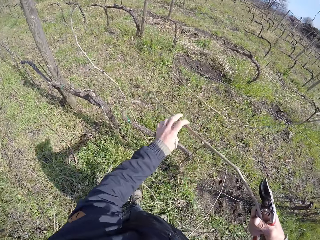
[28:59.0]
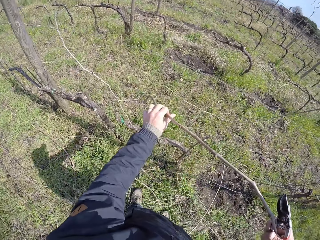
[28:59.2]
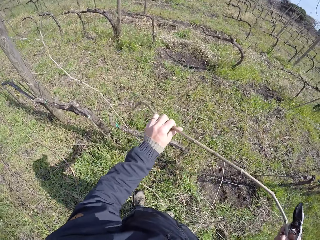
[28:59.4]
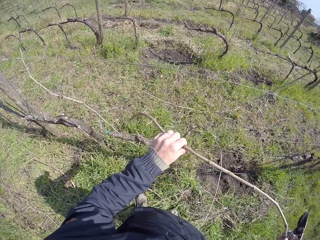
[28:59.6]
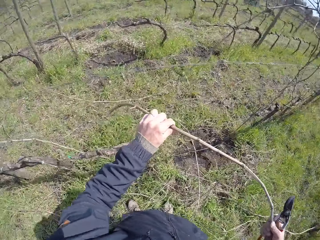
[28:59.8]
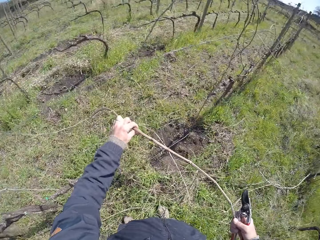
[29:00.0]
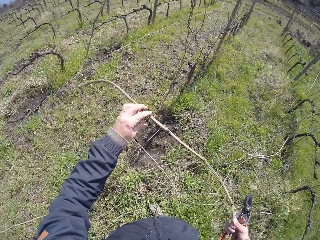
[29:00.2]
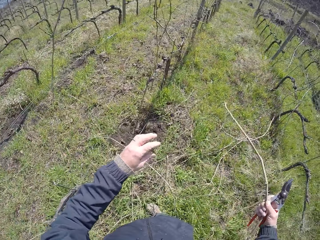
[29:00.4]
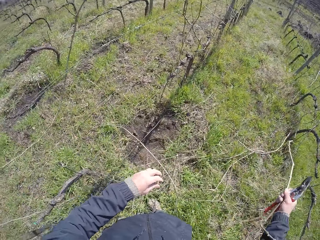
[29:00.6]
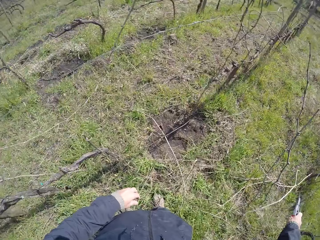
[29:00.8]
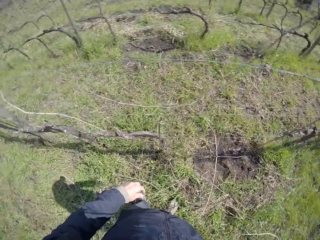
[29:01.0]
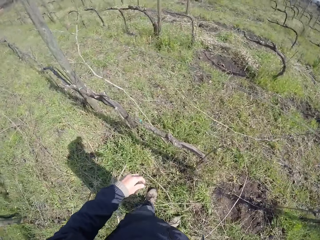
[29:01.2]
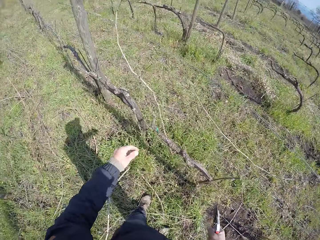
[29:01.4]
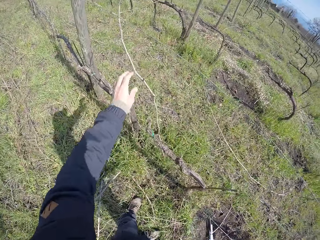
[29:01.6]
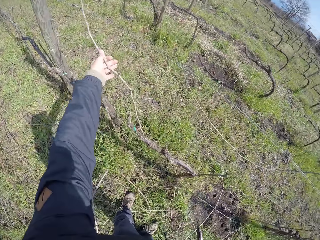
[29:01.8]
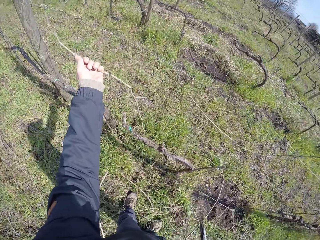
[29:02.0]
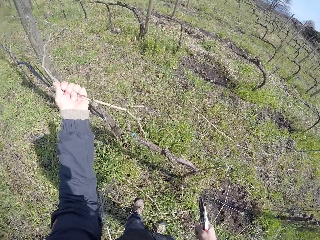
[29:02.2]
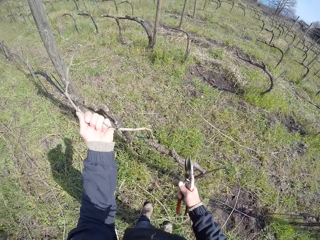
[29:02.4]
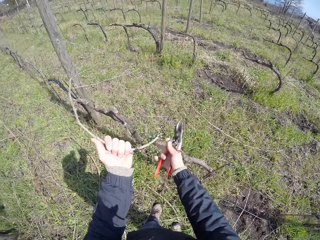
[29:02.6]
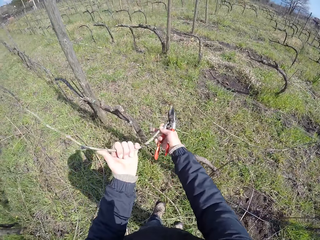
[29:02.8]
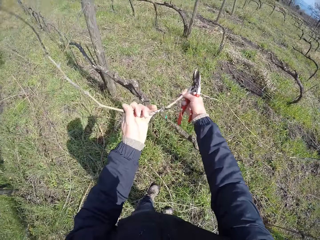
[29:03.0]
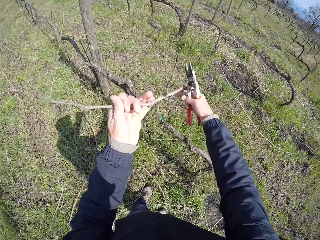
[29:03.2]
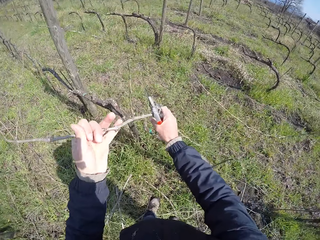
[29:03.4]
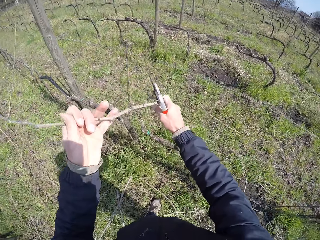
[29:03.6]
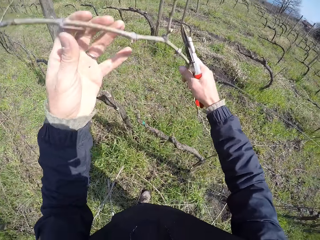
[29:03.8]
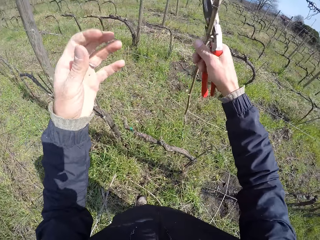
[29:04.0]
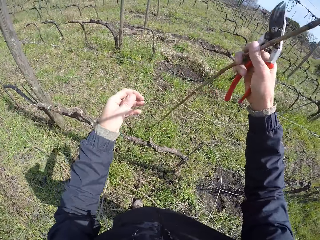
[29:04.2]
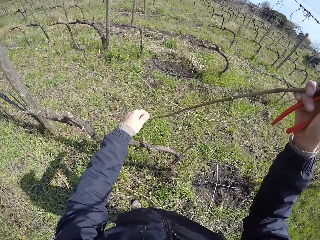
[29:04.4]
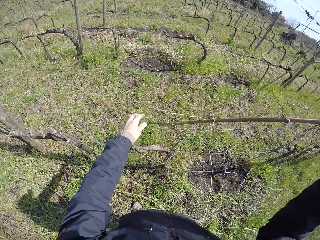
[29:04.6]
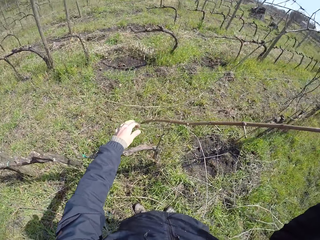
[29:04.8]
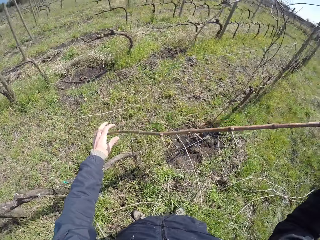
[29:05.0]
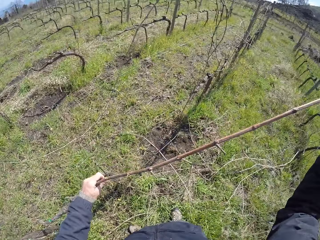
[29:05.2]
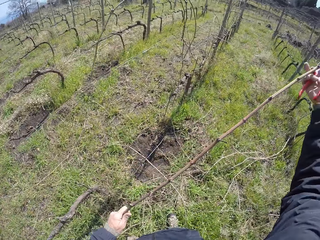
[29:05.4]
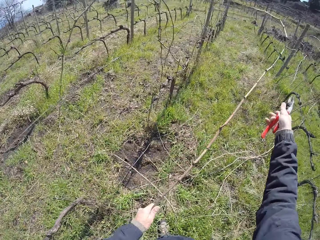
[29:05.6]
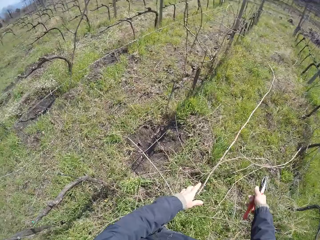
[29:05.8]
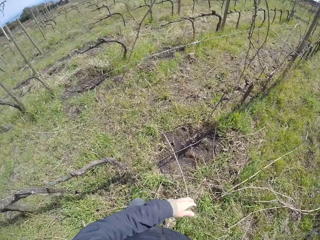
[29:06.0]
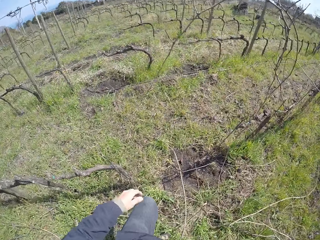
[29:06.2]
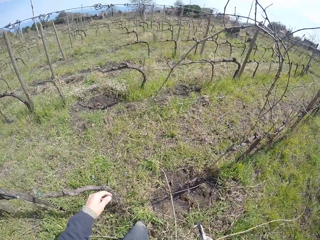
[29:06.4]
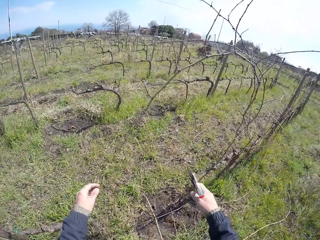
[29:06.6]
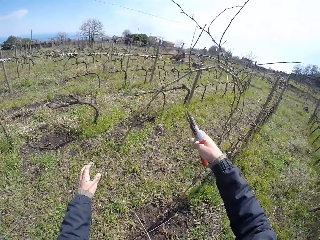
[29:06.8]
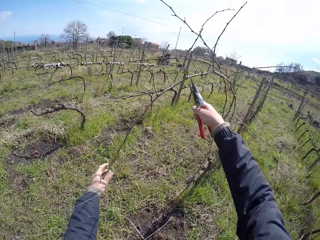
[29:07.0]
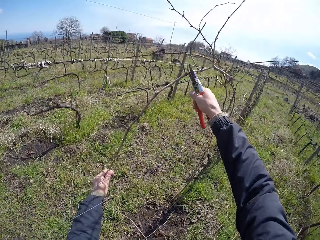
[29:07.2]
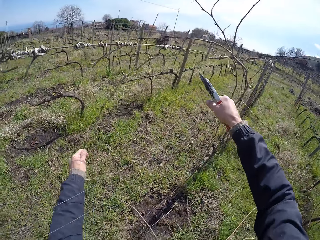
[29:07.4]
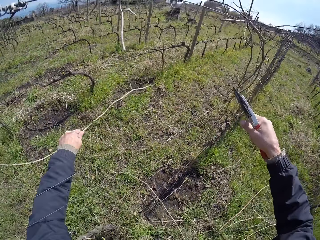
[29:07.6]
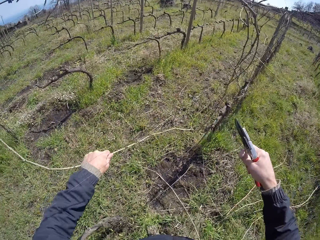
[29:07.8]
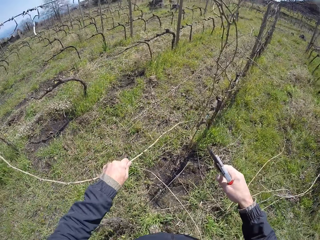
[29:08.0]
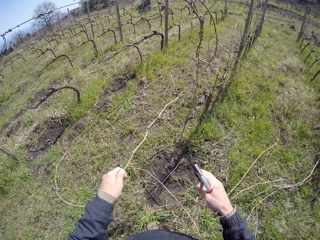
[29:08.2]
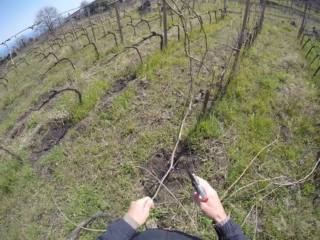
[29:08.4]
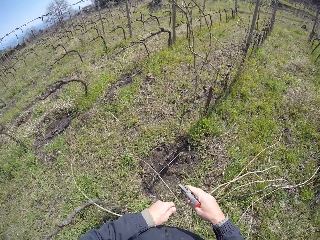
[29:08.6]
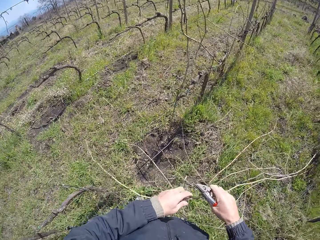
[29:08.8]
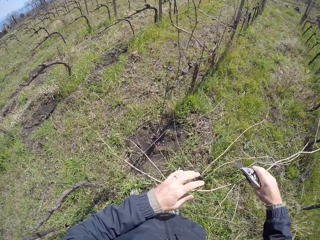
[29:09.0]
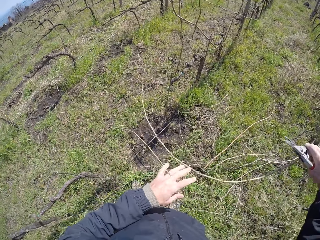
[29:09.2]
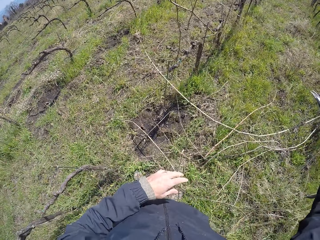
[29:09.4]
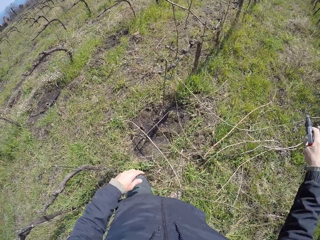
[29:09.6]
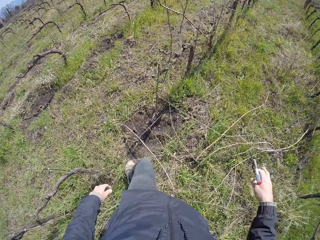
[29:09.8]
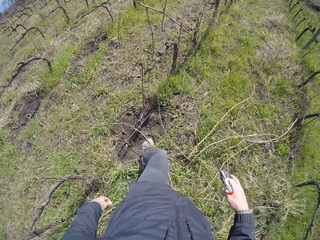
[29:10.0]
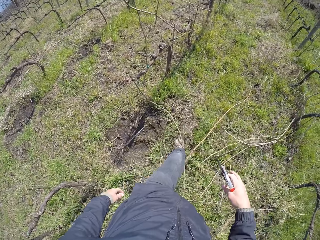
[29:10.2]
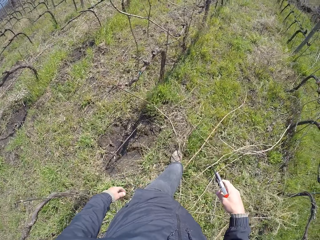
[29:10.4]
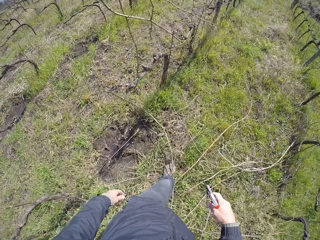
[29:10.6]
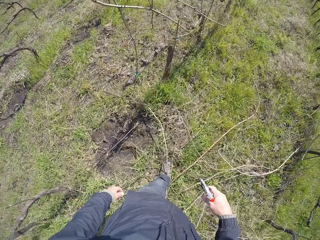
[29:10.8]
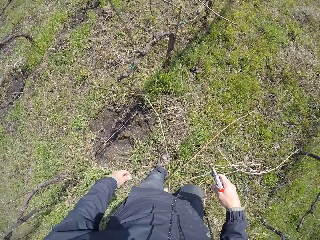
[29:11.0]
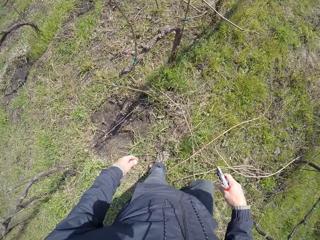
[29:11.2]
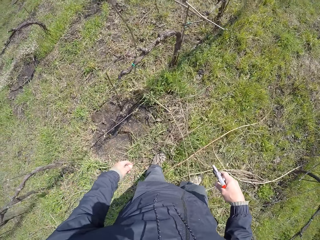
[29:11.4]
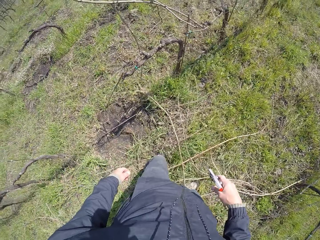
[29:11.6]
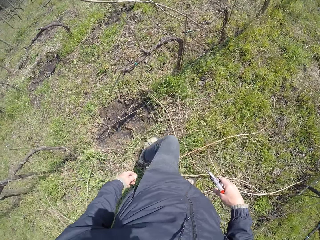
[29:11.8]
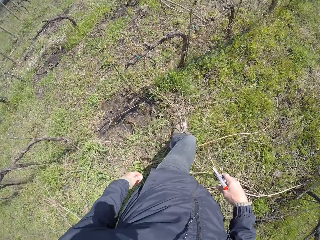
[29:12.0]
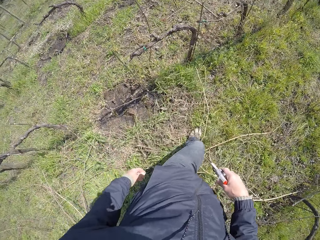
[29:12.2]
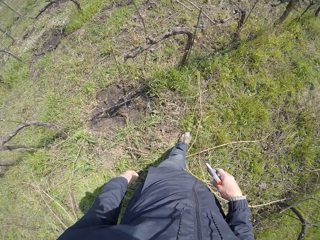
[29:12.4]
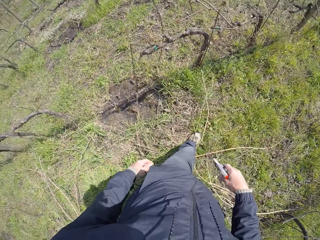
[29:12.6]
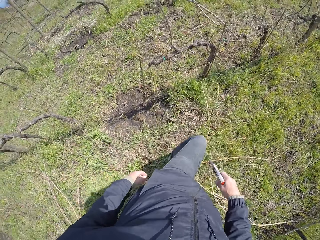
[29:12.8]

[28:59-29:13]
The camera wearer drops the twig on the ground with his right hand. He grabs a twig from the barbed fence with his left hand. He drops the twig on the ground with his left hand. He grabs a twig from the barbed fence with his left hand and cuts the twig with the pair of pliers in his right hand. He drops the twig on the ground with his right hand. He aligns the dry branches on the ground with the left leg.

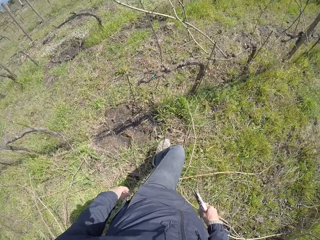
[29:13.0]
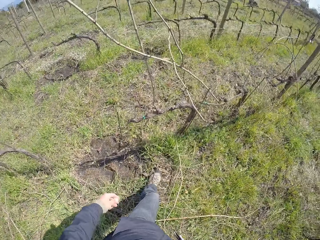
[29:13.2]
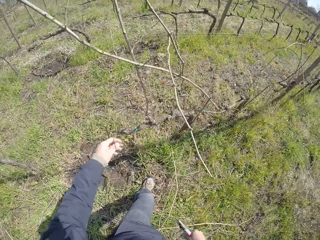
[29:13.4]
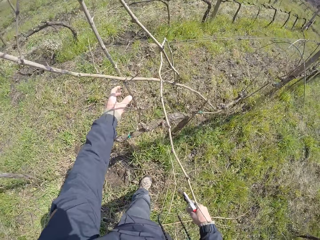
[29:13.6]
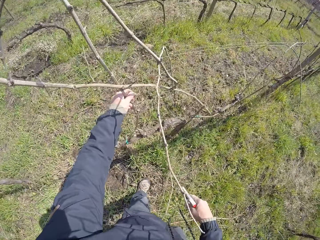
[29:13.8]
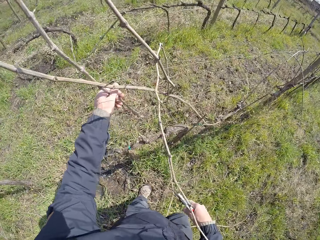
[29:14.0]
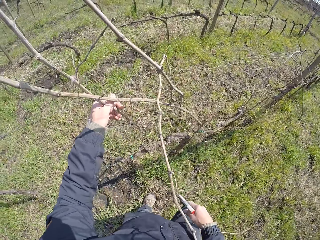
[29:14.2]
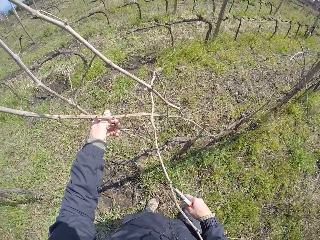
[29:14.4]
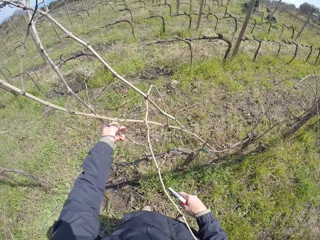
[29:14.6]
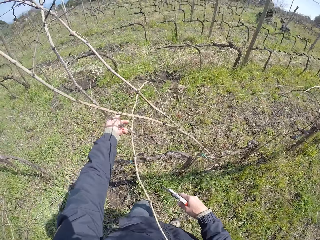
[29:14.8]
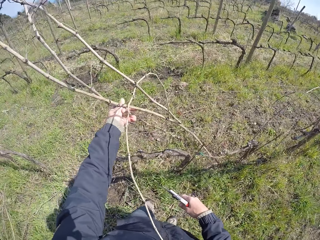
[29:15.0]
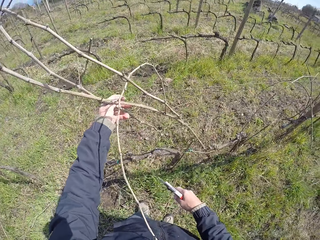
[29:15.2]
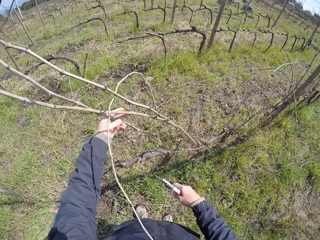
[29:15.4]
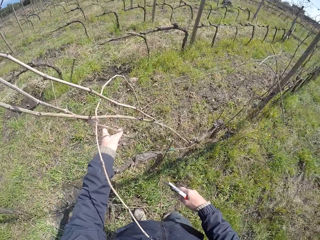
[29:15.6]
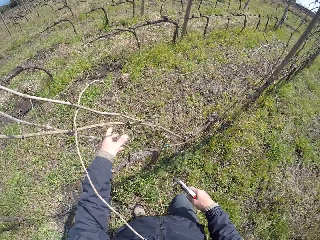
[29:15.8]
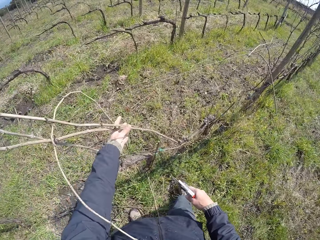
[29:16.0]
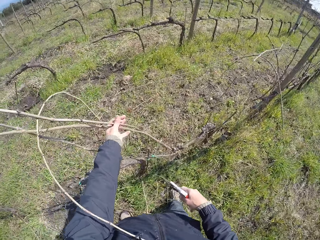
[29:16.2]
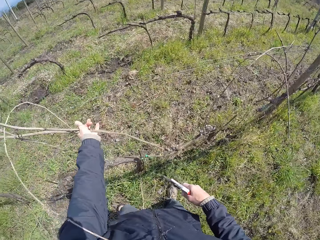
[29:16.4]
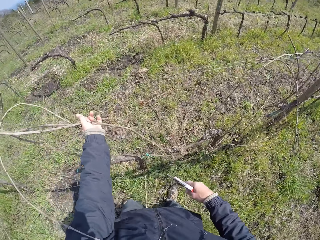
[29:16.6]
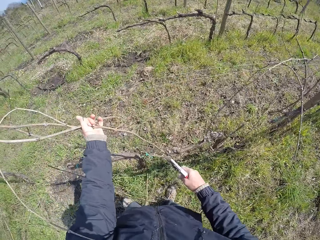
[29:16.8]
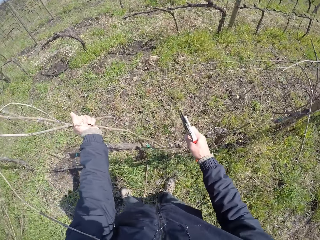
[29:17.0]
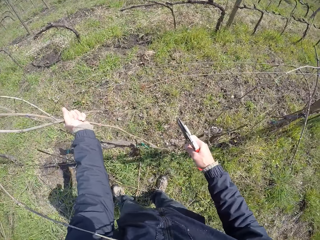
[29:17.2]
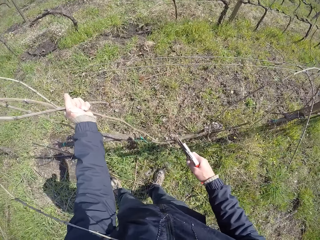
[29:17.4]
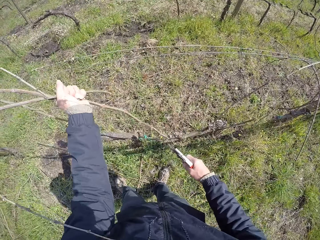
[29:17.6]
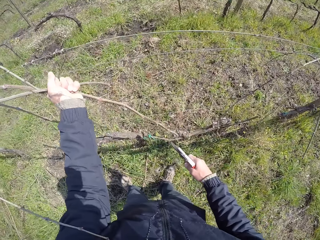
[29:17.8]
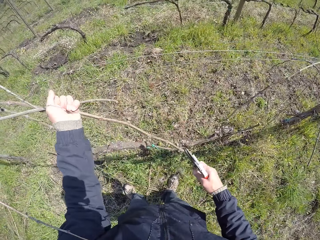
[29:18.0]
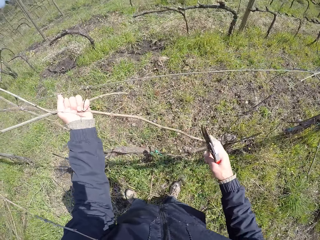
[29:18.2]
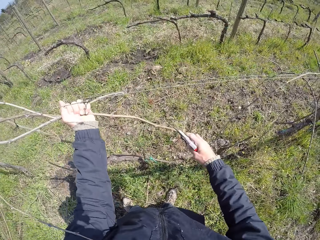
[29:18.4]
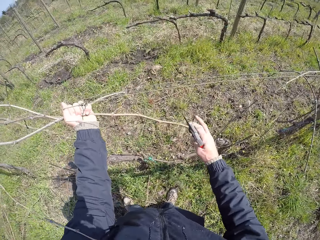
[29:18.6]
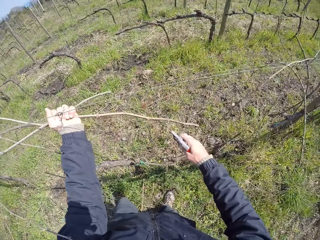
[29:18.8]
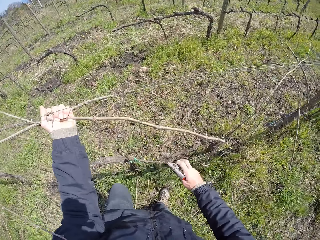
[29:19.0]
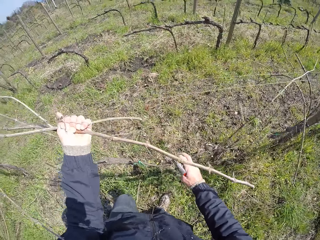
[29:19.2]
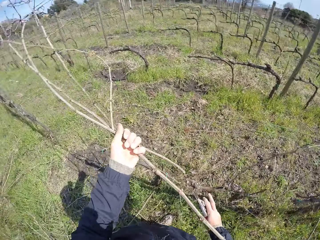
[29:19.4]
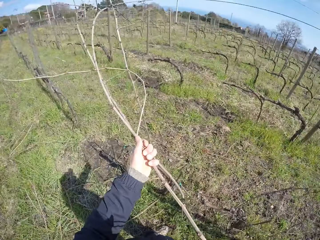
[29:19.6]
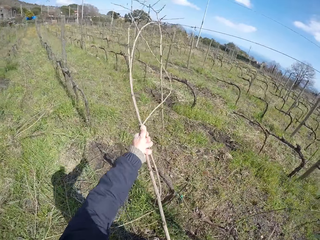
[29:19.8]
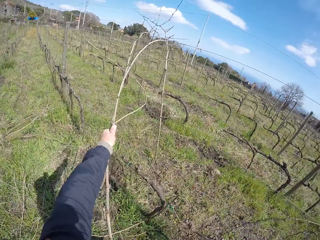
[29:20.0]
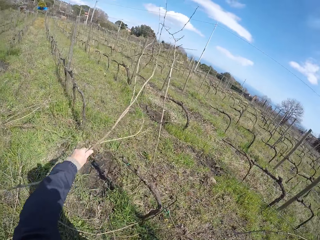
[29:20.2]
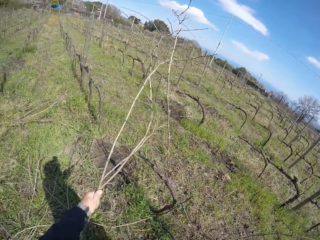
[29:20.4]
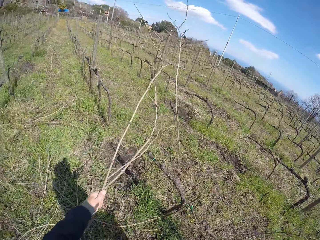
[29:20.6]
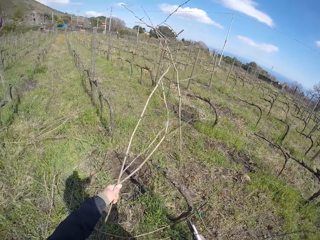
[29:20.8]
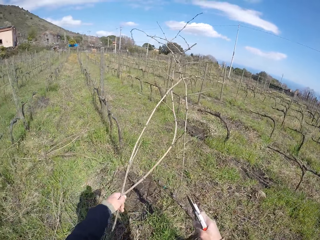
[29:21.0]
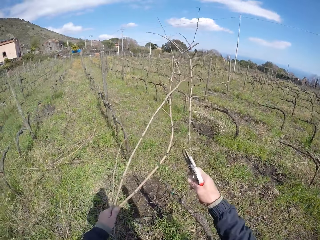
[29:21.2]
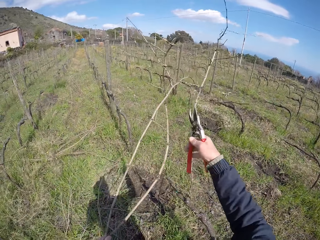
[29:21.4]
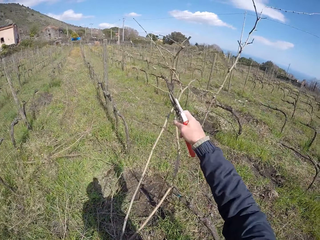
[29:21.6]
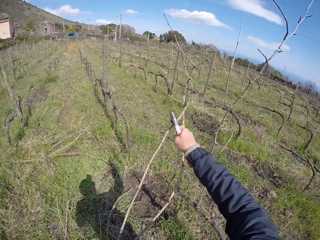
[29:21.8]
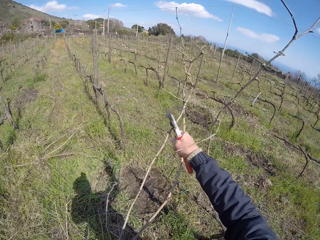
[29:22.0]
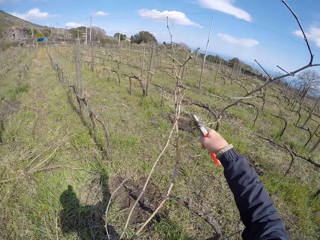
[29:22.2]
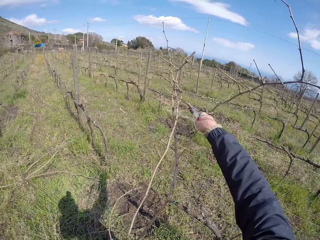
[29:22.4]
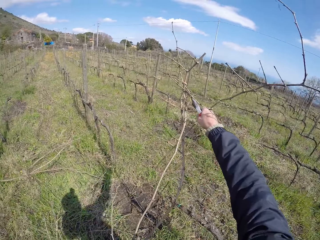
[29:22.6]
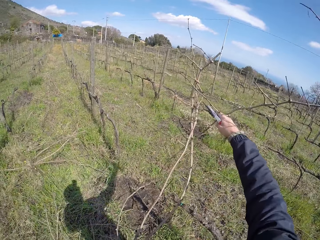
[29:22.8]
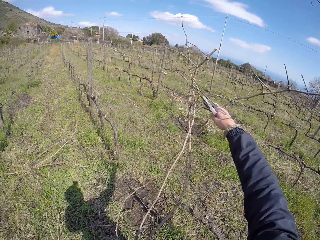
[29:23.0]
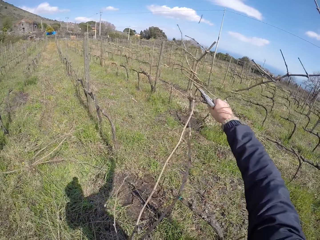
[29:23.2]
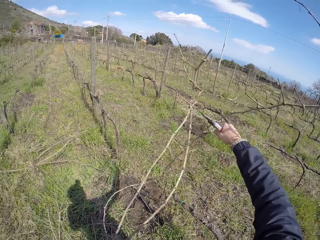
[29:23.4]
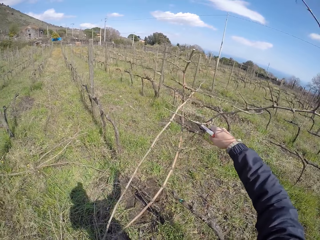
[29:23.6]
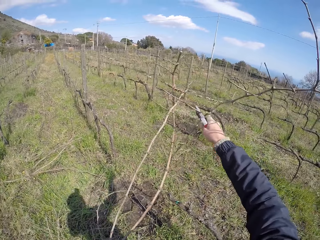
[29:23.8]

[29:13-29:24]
The camera wearer removes two twigs from the barbed fence with his left hand. He pulls the dry branches with both hands. He cuts the twigs with the pair of pliers in his right hand.
